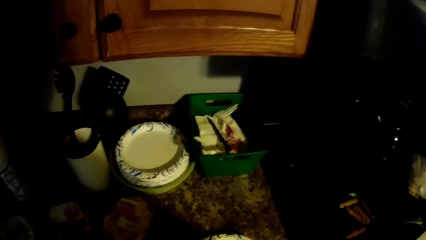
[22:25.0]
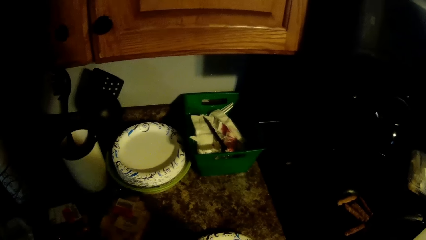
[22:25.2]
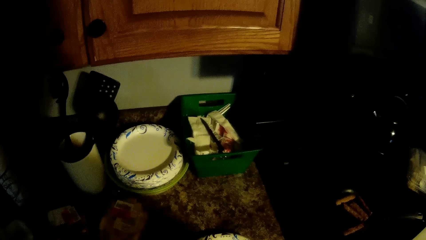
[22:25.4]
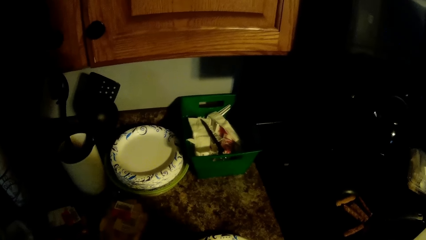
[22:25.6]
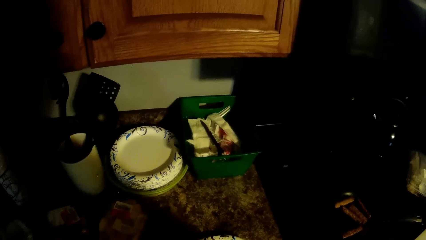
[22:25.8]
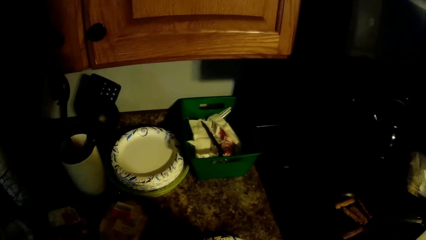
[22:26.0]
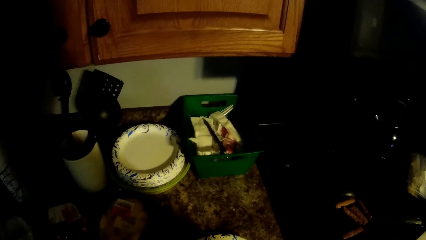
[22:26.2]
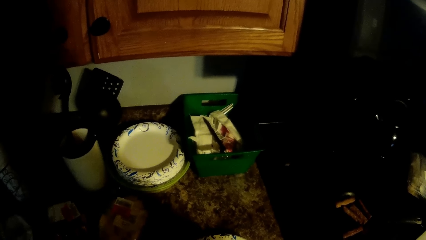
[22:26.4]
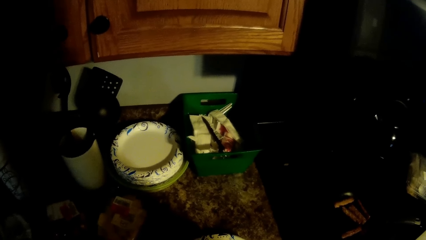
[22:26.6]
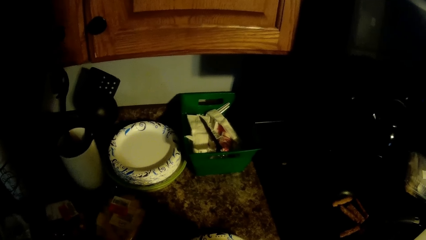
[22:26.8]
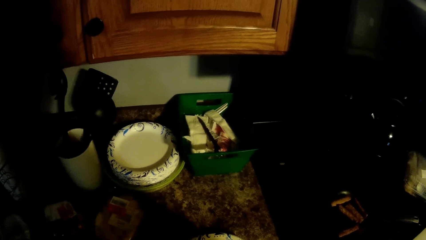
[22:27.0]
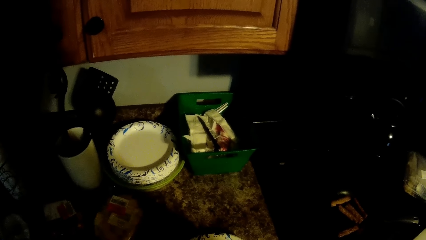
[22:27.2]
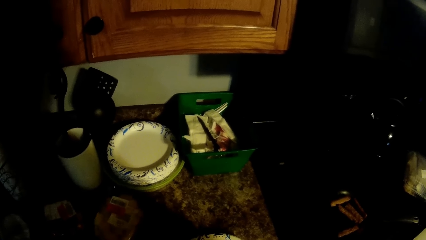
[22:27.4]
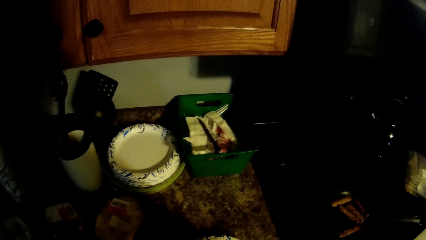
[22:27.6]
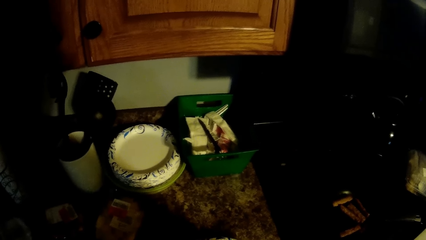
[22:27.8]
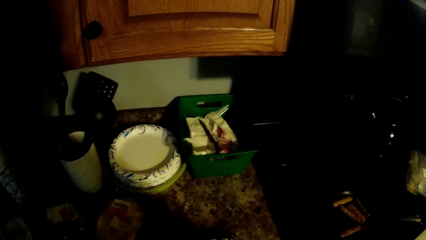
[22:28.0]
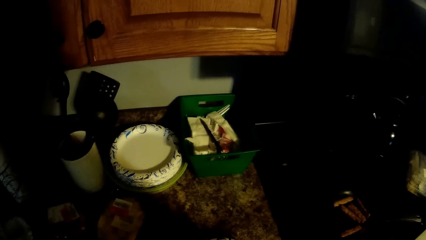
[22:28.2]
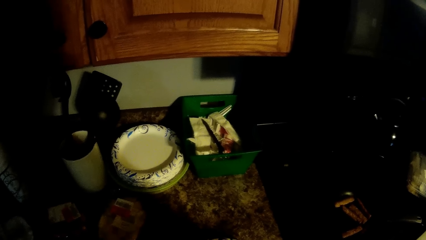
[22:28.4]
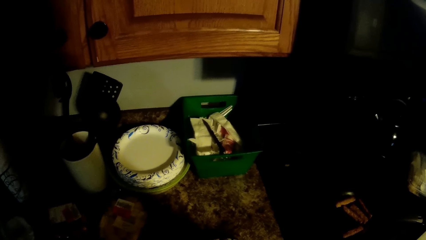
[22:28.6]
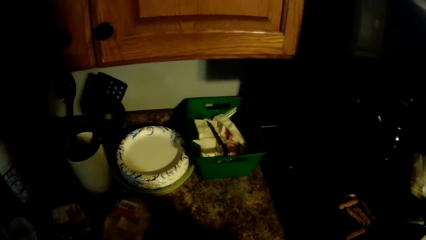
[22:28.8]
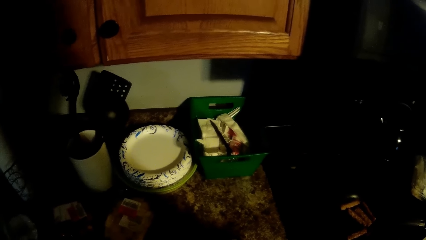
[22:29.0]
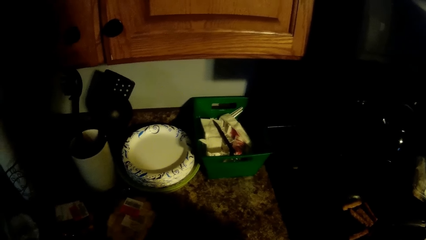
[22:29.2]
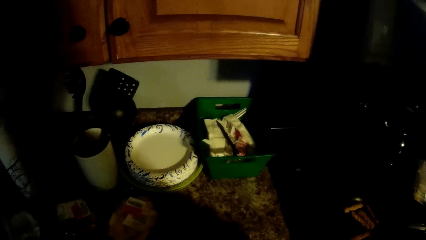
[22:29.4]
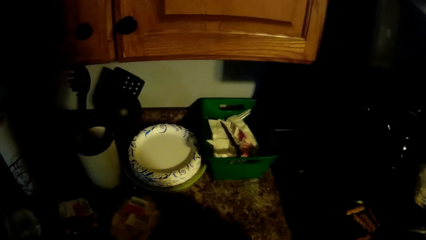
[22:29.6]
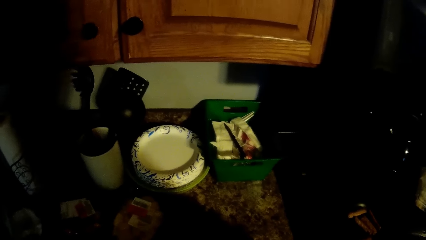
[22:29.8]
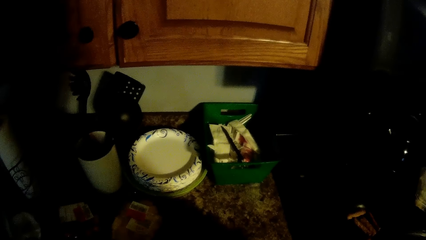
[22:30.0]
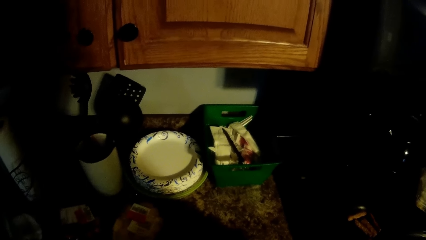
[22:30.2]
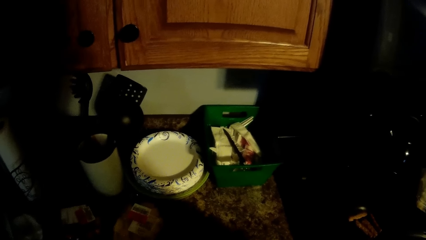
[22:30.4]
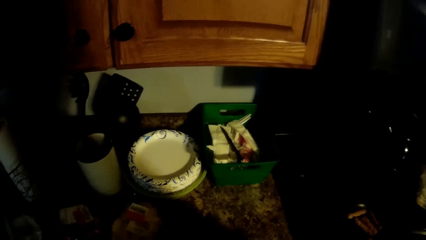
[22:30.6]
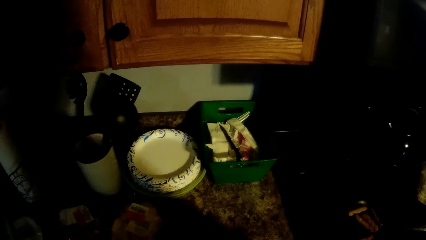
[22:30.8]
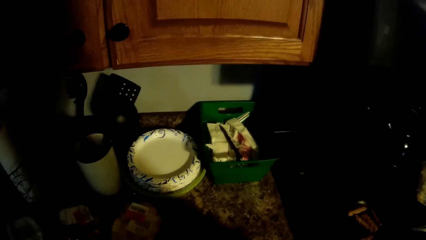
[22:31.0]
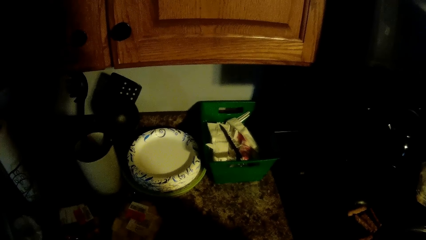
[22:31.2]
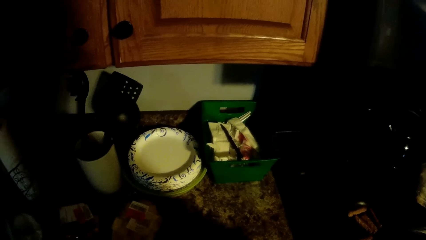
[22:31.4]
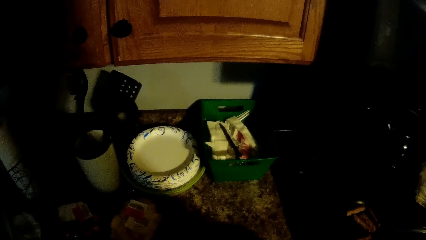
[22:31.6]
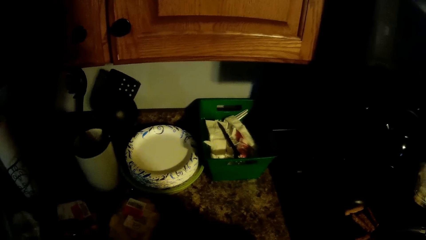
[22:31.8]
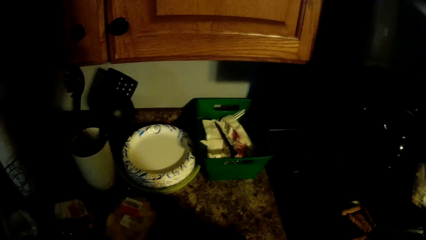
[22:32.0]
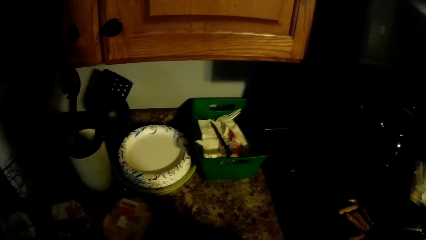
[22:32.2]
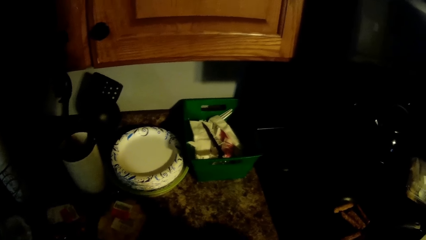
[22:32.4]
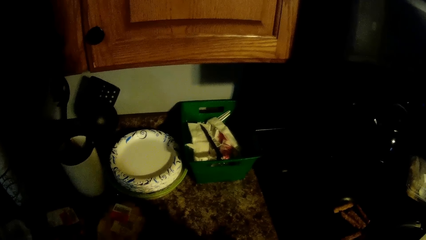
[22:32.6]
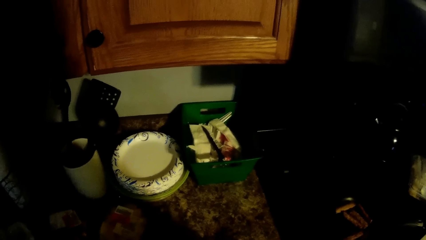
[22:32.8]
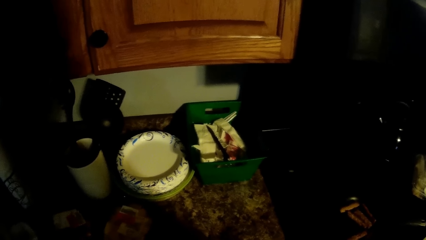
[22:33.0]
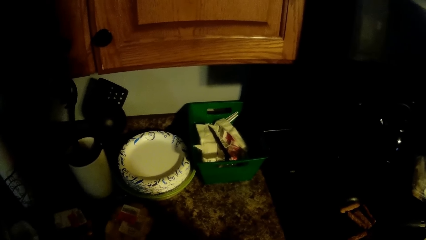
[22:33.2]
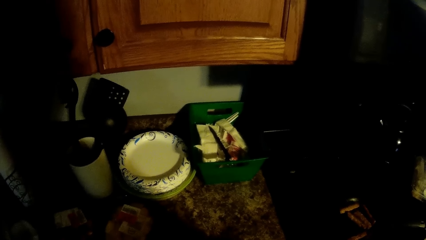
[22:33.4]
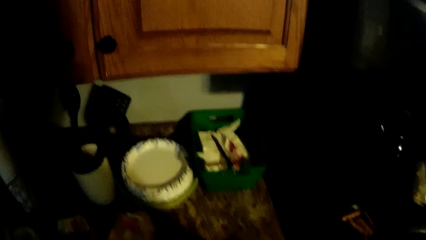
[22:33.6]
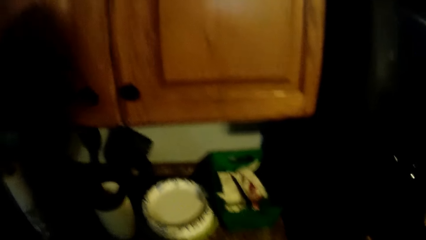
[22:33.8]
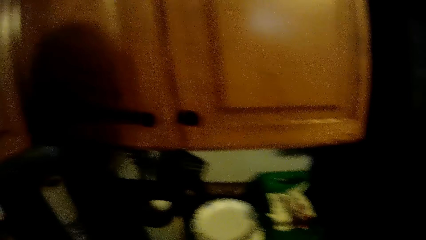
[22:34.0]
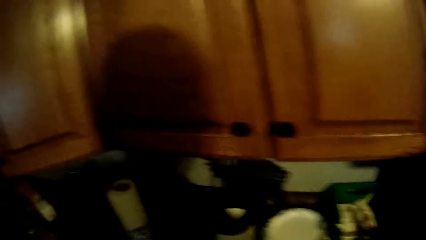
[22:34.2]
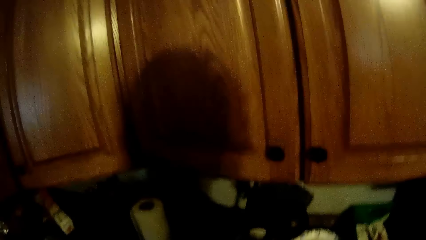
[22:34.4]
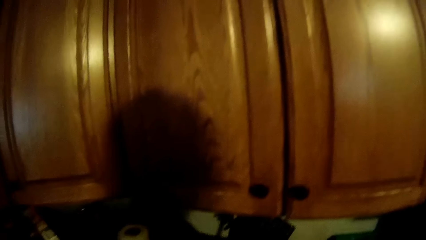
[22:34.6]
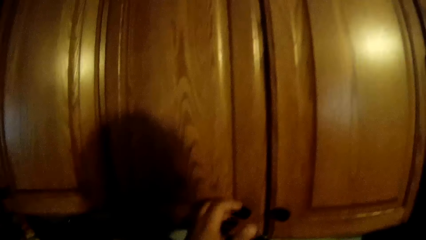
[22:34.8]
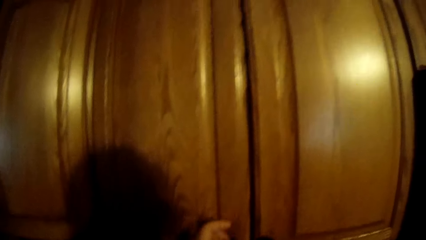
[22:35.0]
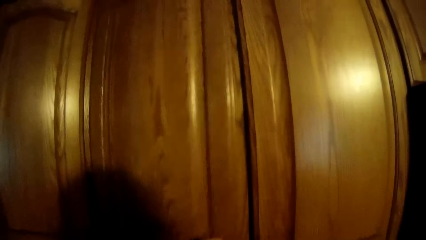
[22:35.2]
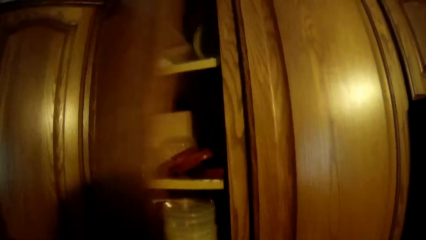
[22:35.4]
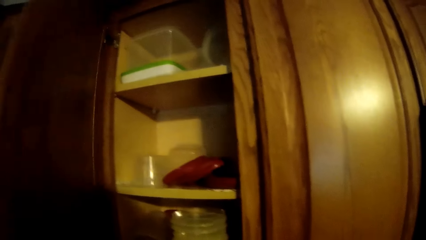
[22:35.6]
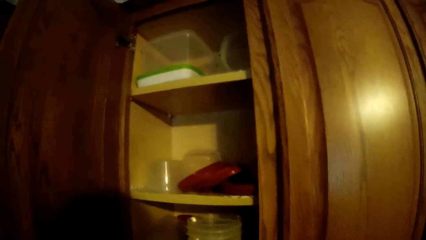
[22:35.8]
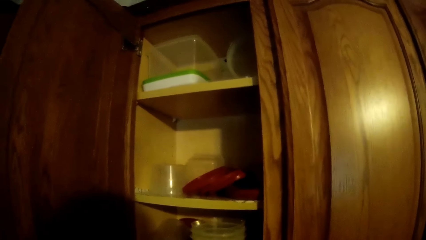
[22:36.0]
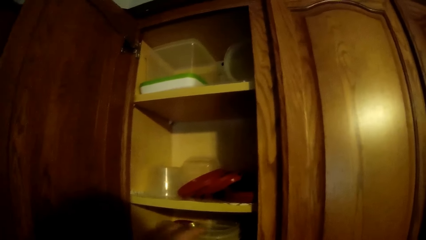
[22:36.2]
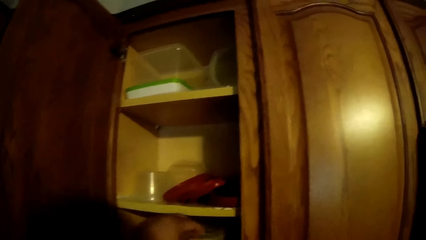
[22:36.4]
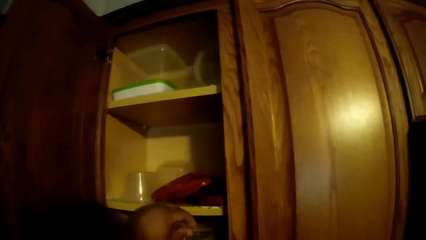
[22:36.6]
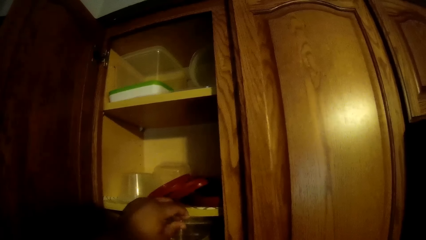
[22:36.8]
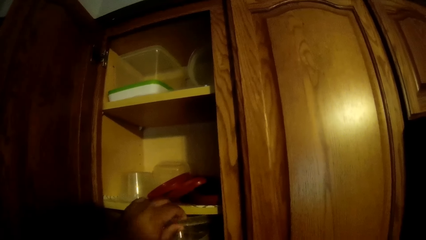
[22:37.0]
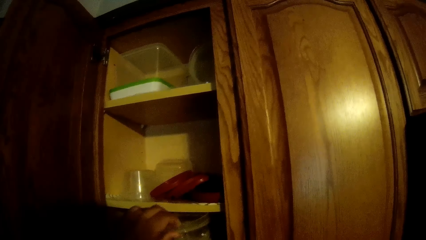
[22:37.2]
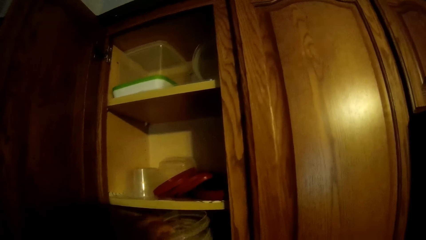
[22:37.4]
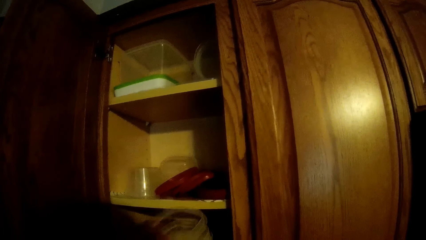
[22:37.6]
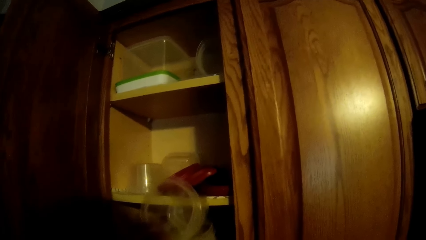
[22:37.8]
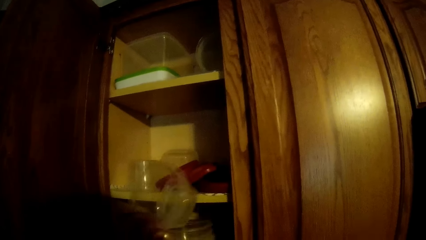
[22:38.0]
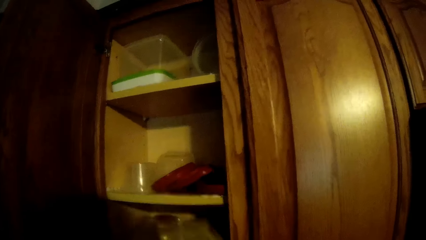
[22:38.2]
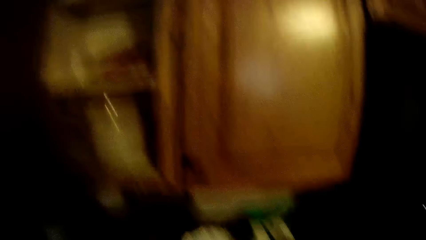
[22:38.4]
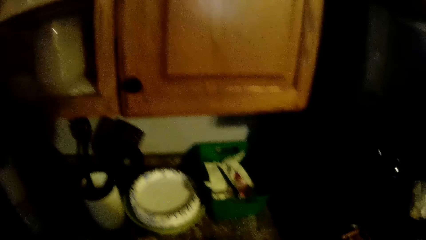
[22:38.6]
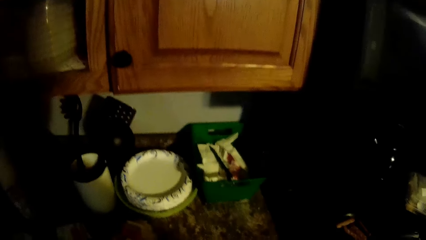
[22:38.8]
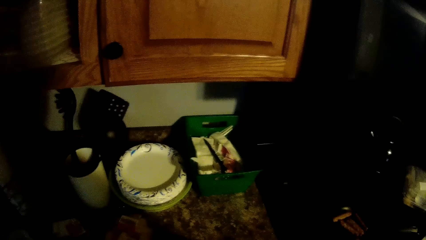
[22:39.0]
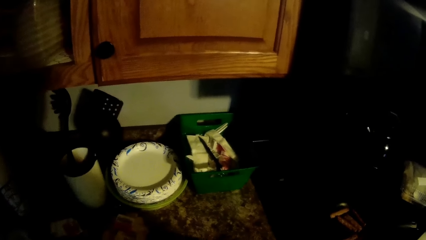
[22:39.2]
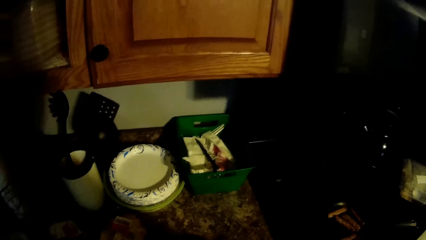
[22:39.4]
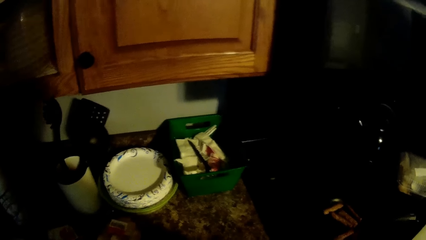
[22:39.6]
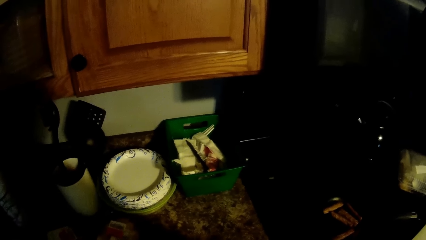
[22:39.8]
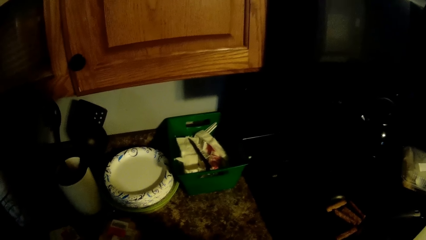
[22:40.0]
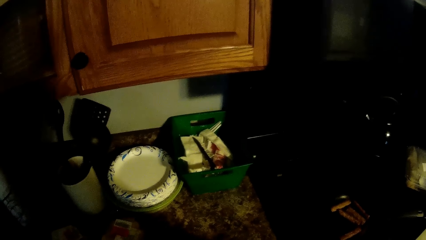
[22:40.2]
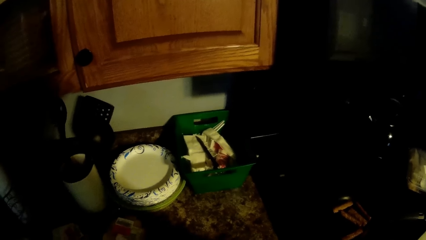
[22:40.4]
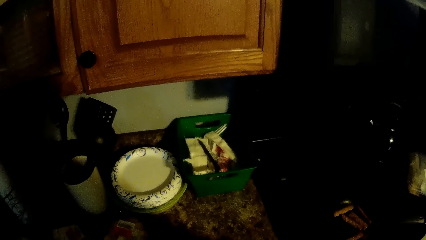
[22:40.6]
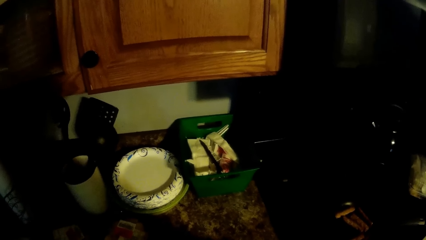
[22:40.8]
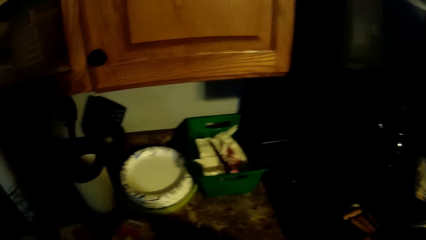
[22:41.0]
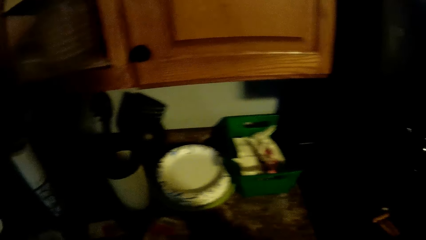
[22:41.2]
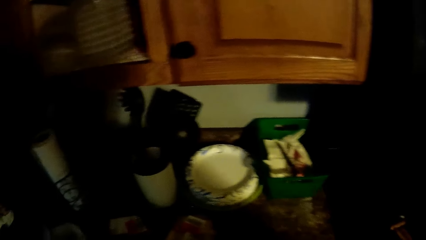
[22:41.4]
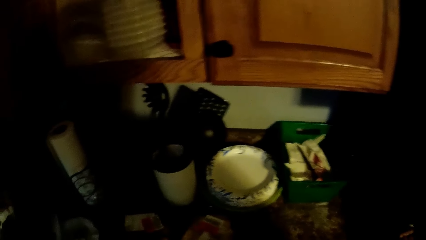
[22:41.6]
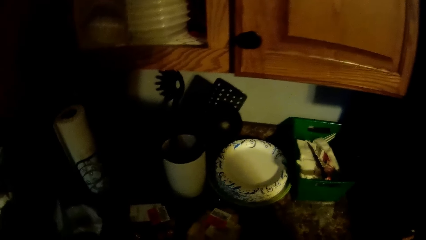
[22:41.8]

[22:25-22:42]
The camera wearer opens the cabinet door with his left hand. He picks up a plastic bowl from the cabinet with his left hand.
